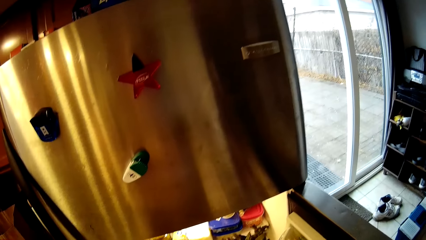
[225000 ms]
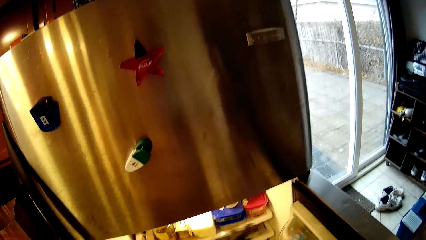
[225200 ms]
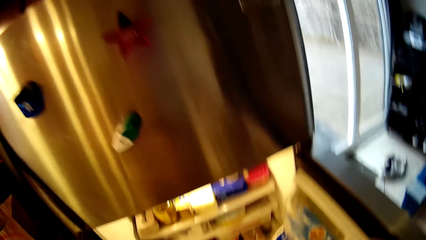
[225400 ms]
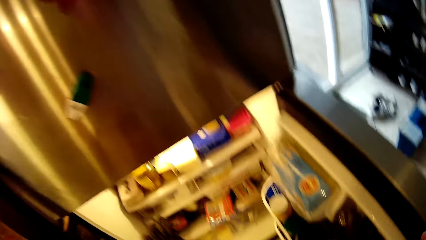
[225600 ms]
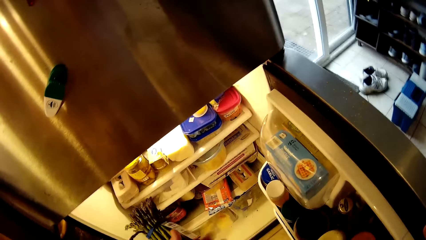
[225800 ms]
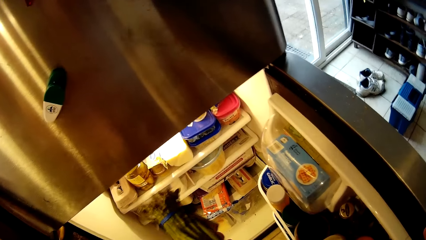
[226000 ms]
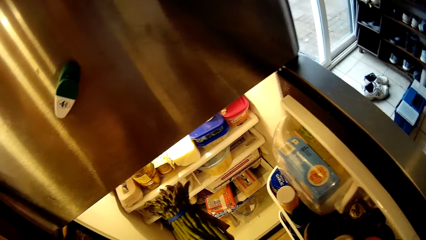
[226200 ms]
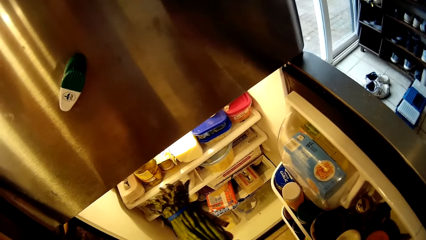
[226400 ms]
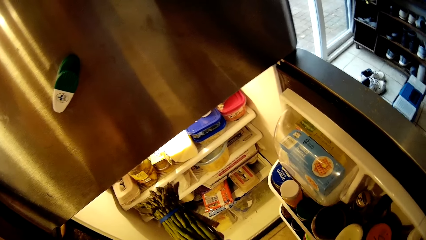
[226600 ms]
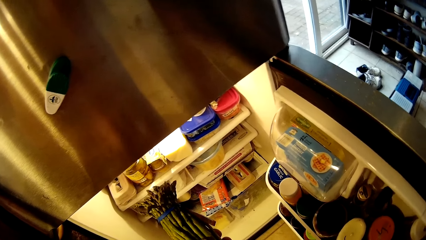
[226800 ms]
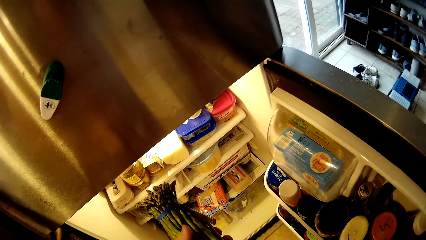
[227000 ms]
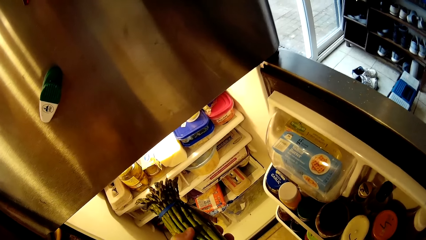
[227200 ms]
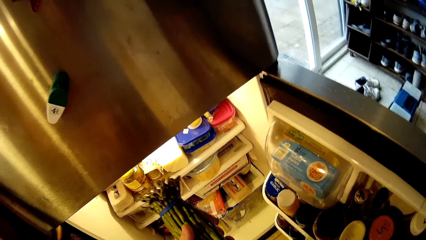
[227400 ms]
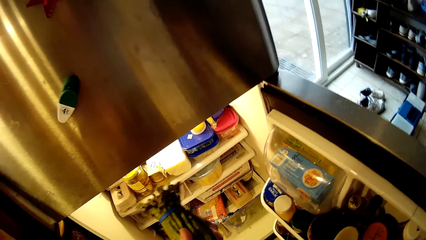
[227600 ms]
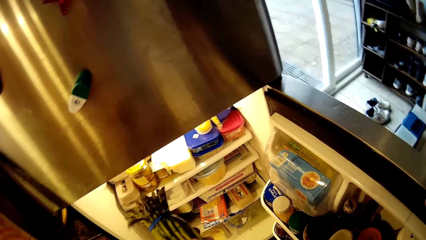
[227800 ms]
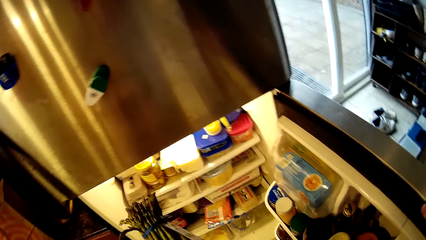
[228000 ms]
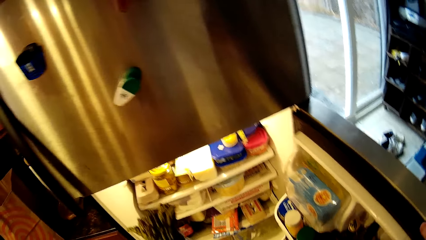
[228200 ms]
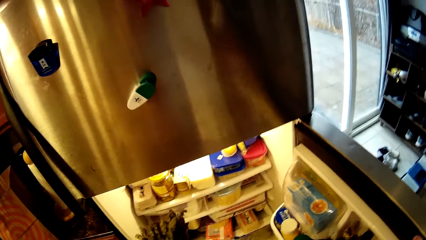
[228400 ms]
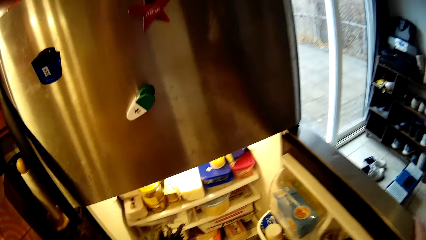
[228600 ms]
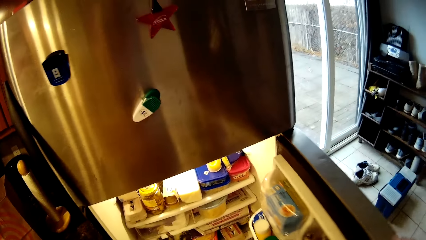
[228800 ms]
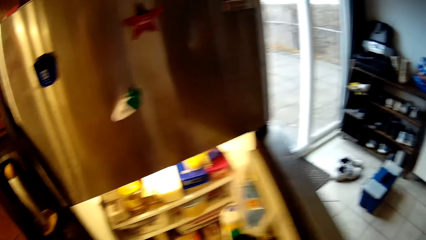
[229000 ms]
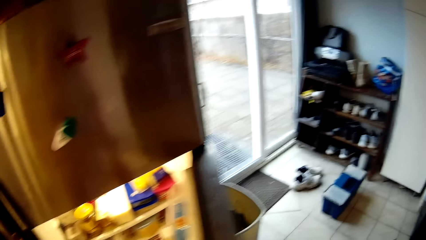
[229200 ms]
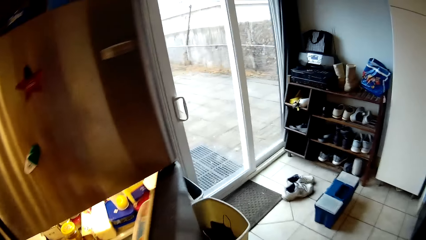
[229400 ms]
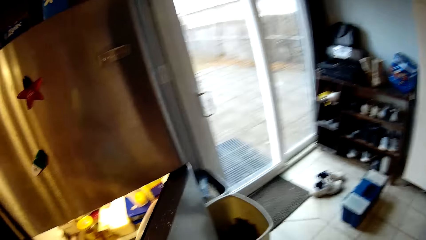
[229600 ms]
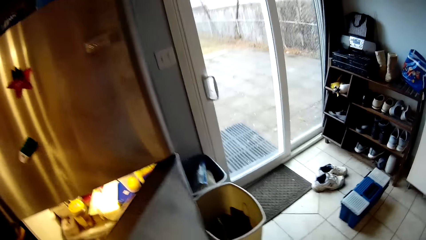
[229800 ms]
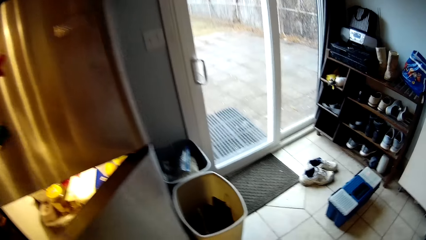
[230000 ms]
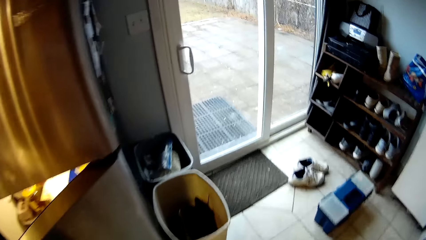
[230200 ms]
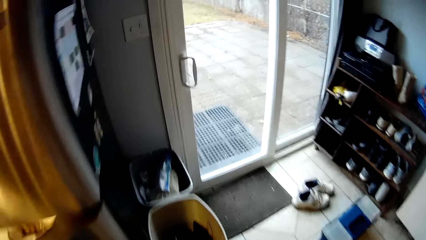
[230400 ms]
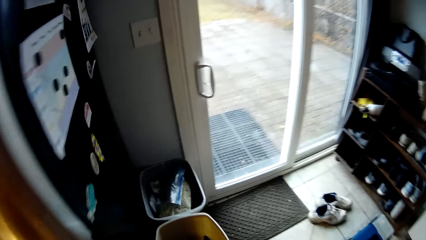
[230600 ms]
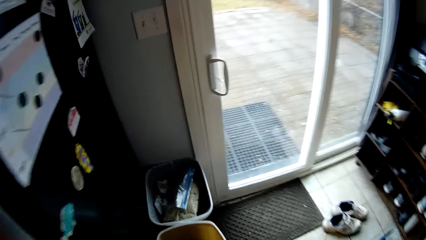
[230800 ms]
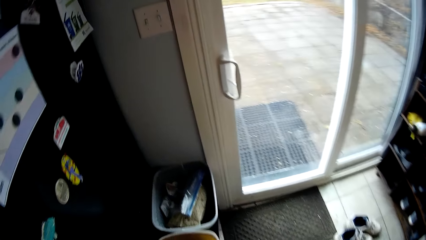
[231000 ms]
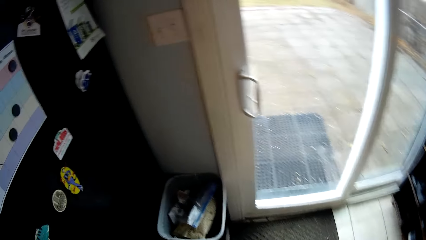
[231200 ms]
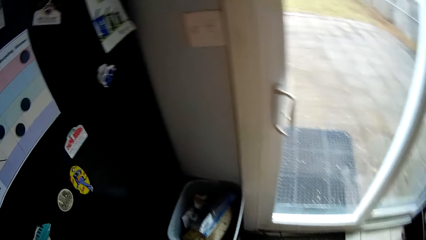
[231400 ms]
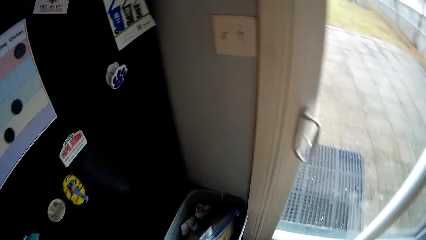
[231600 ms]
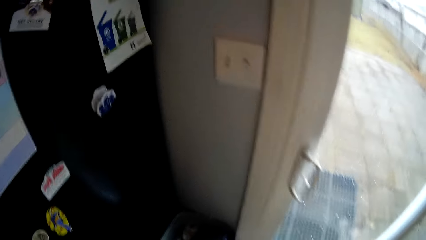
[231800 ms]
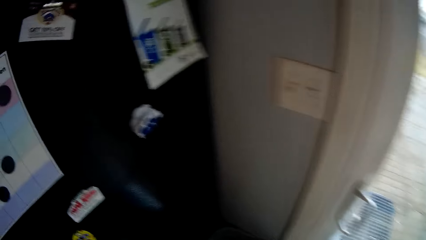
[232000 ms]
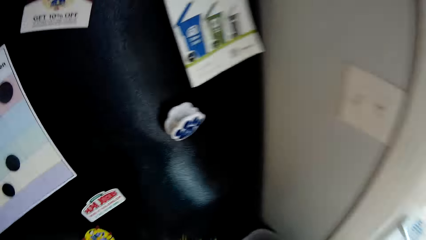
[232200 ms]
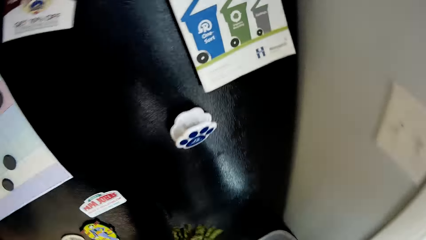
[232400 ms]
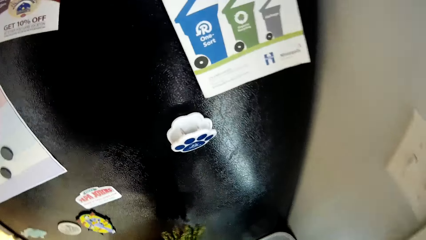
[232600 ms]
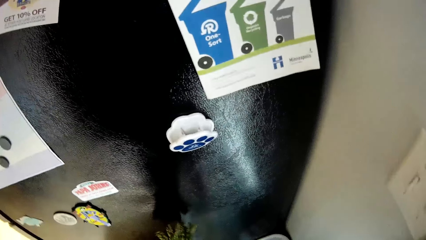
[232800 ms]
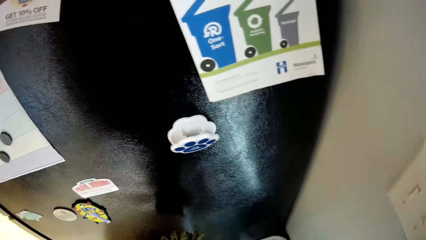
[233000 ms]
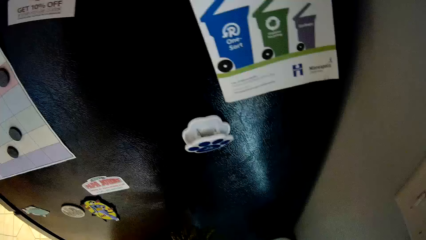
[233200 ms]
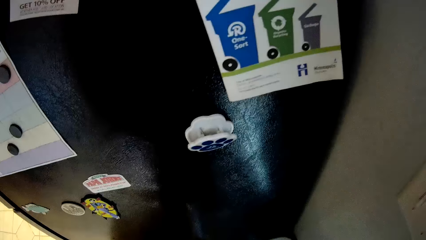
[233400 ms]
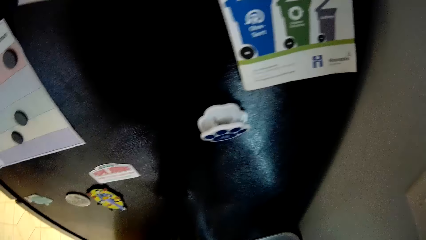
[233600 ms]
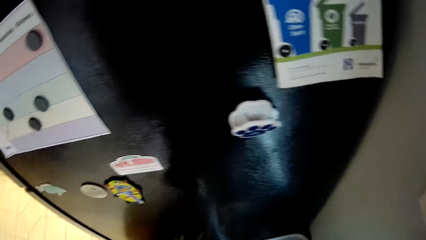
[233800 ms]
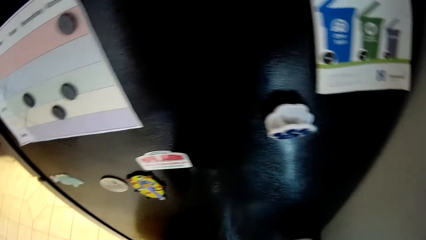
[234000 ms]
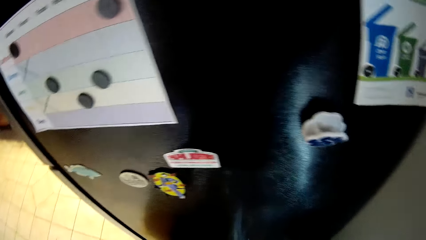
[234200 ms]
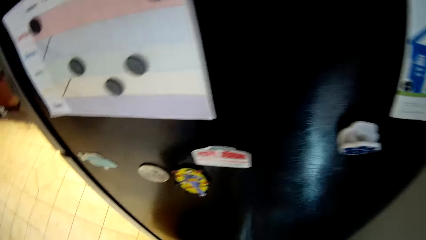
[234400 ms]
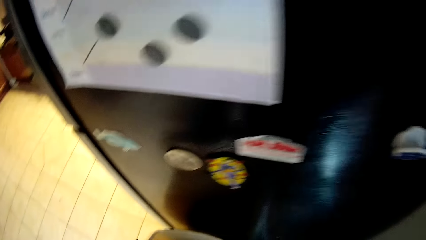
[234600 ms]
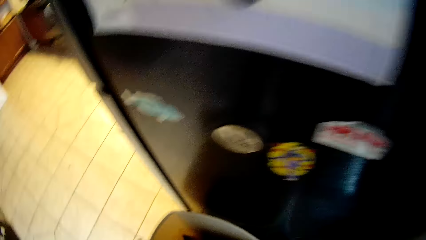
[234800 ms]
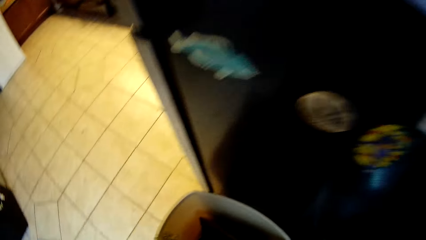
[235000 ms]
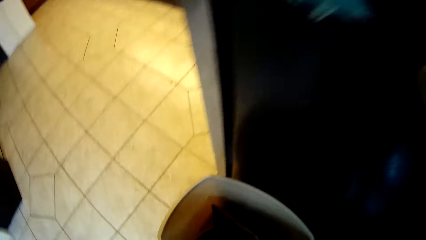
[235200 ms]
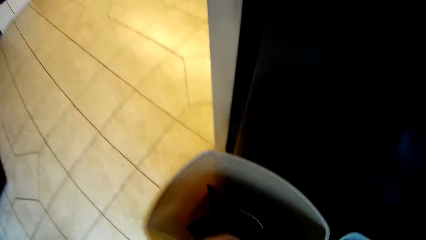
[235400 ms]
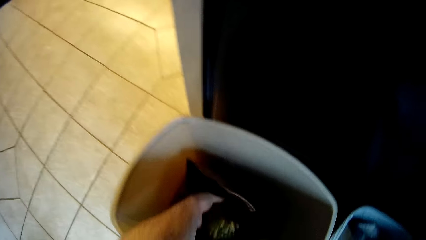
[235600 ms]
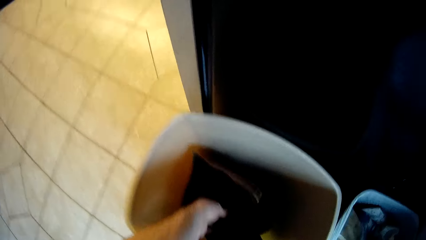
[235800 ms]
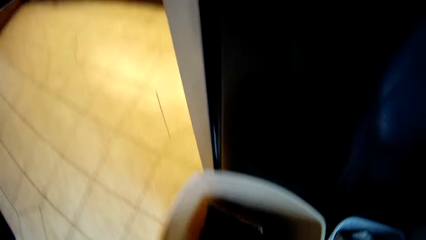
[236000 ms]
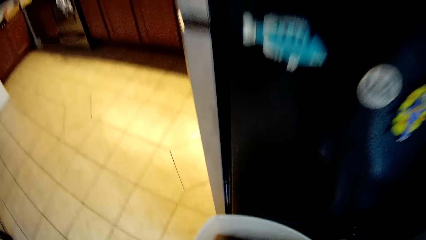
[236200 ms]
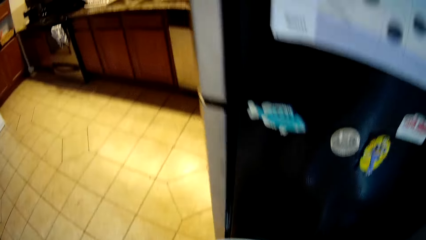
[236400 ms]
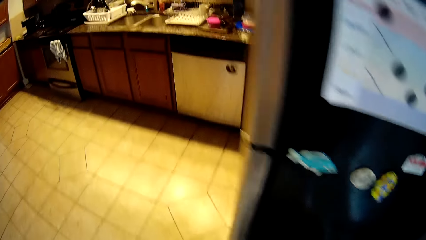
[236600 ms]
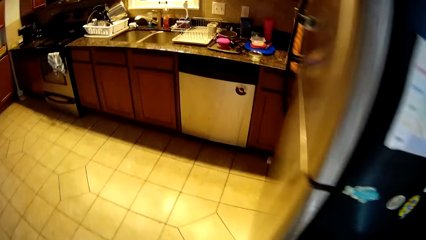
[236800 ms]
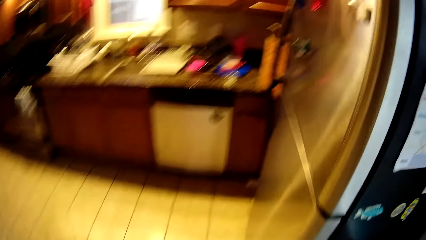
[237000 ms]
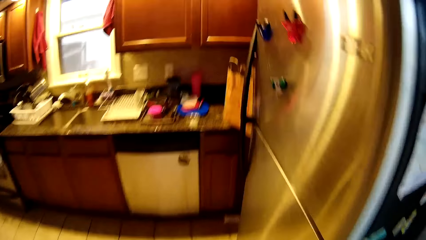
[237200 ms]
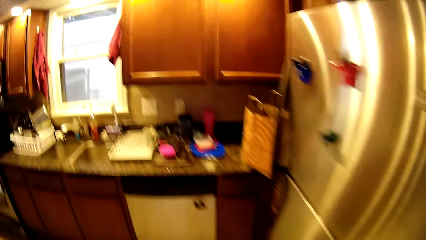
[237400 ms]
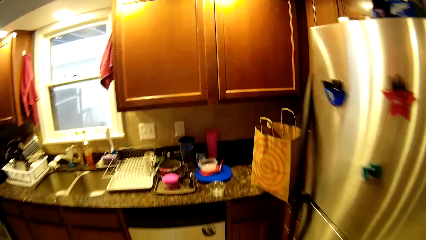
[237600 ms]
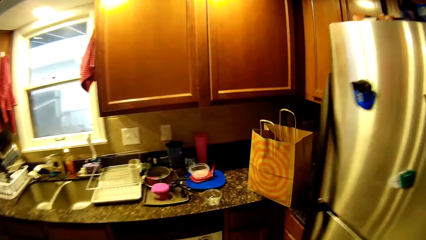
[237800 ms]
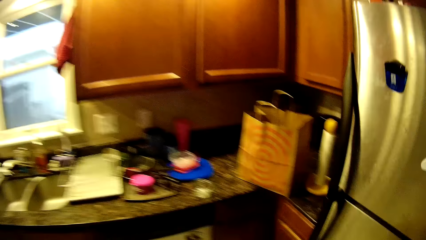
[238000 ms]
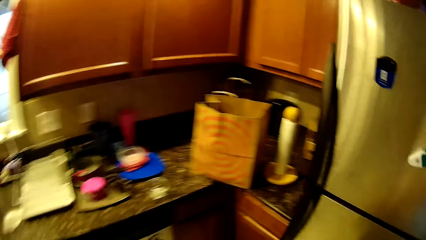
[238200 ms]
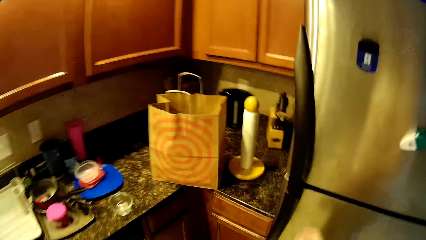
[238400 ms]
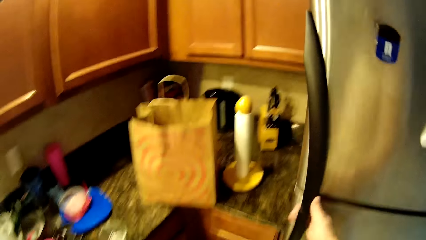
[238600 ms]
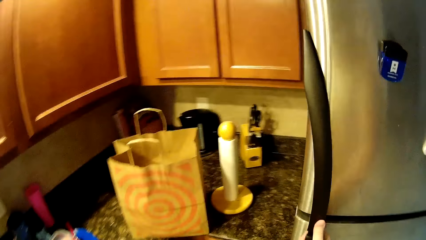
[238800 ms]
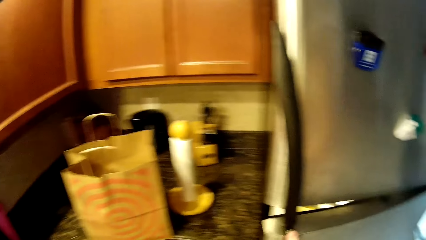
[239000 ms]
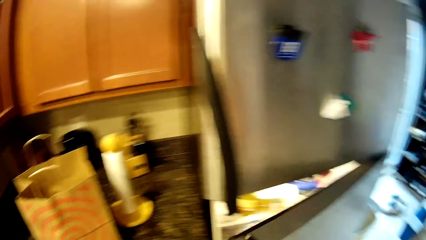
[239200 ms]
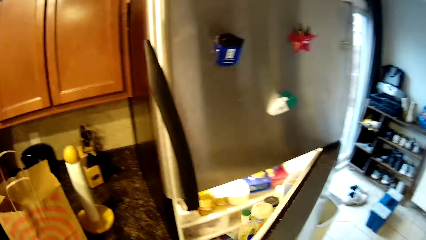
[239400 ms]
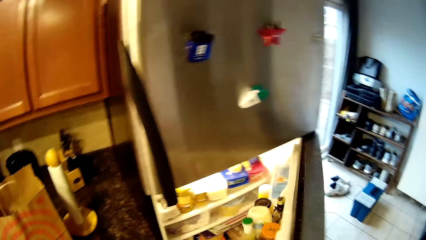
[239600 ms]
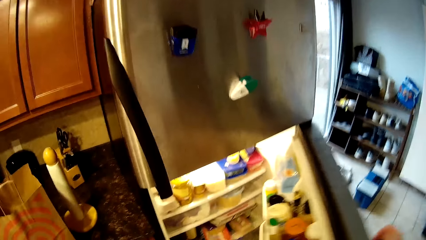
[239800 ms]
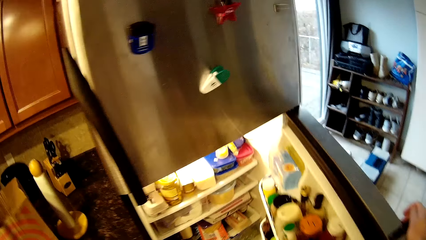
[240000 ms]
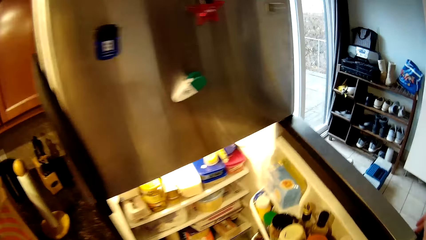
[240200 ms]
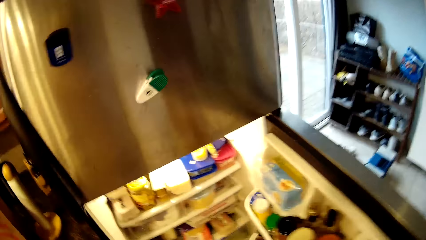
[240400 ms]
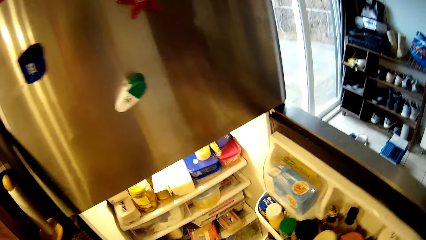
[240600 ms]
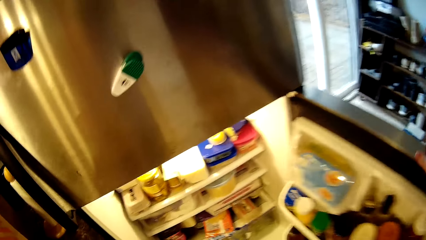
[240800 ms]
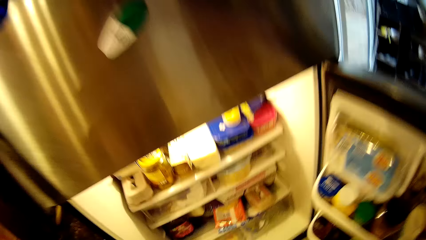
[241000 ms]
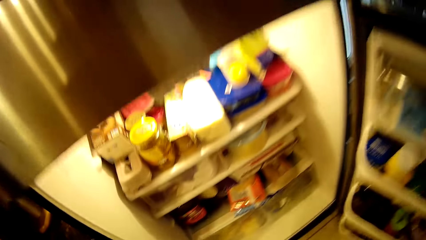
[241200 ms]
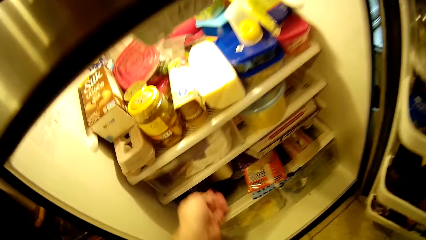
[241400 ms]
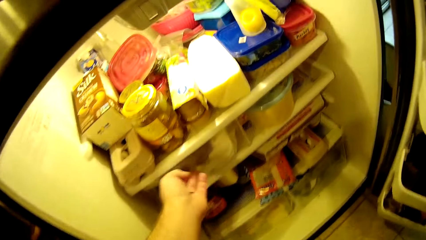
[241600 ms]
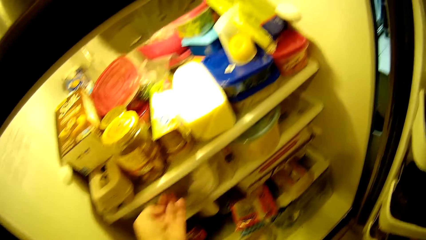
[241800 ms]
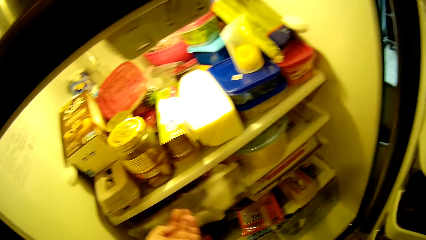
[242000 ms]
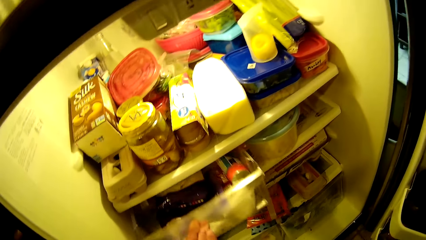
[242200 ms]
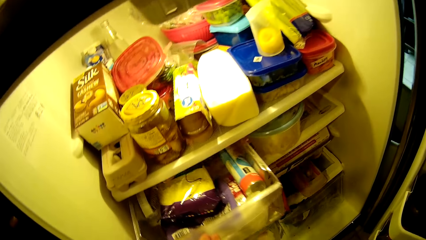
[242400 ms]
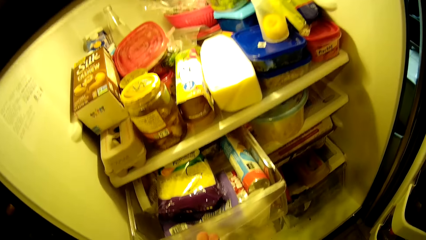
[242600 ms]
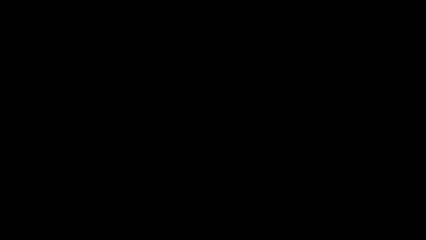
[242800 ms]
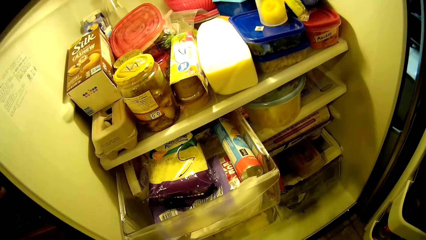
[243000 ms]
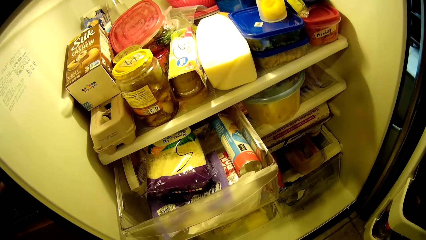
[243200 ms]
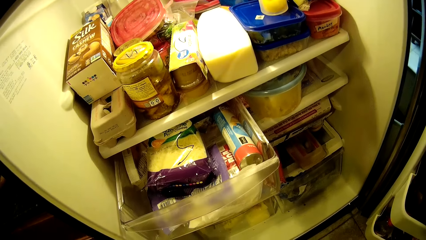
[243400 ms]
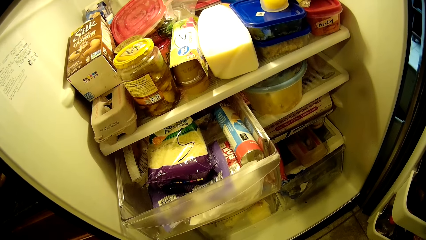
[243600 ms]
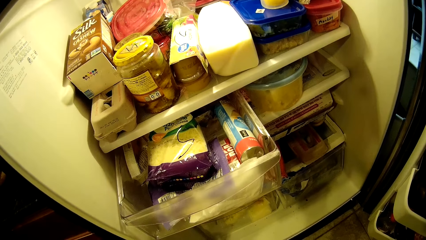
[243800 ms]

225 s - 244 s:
The camera wearer holds something with her hands. She closes the fridge. She walks on the floor. She stands on the floor. She puts something in the dustbin. She walks on the floor. She opens the fridge. She opens the fridge drawer. She stands on the floor.
